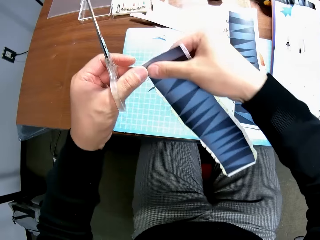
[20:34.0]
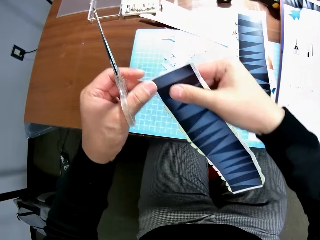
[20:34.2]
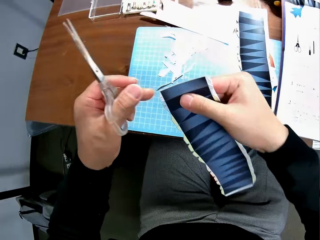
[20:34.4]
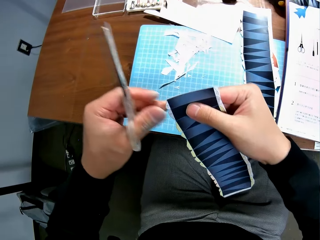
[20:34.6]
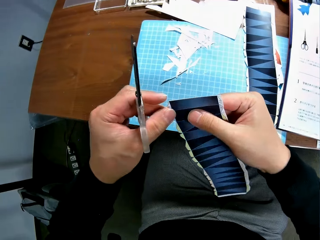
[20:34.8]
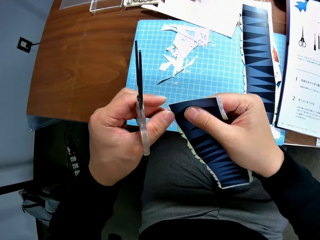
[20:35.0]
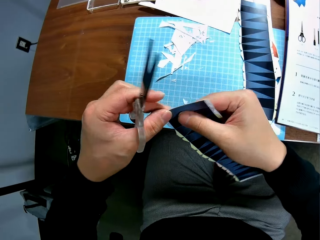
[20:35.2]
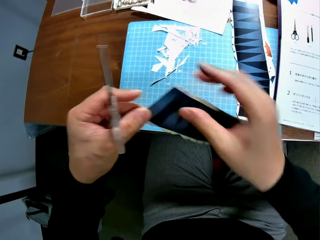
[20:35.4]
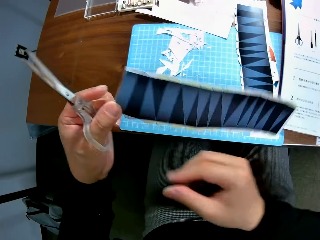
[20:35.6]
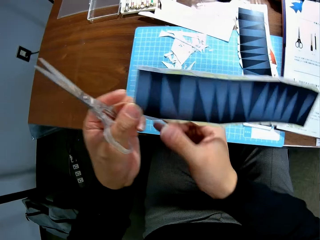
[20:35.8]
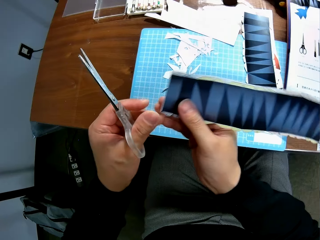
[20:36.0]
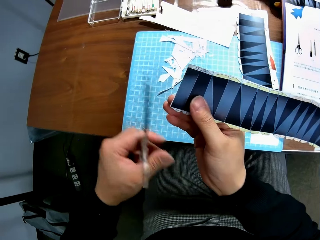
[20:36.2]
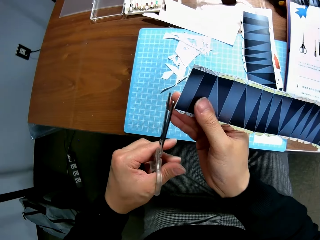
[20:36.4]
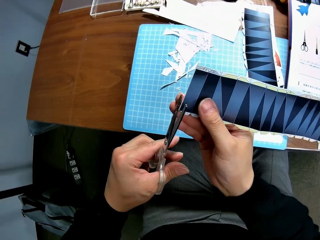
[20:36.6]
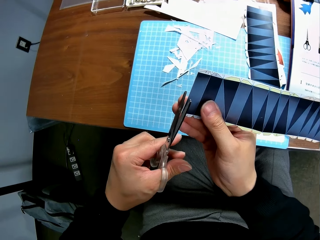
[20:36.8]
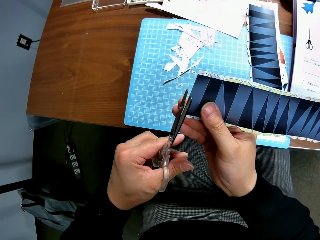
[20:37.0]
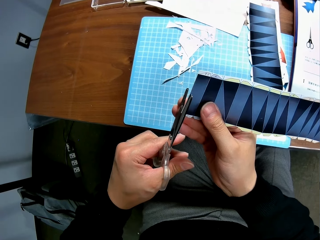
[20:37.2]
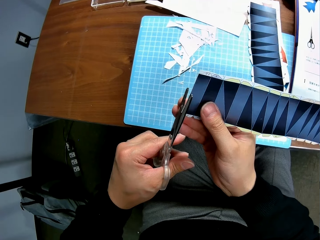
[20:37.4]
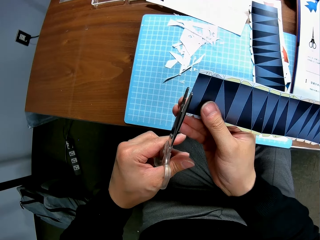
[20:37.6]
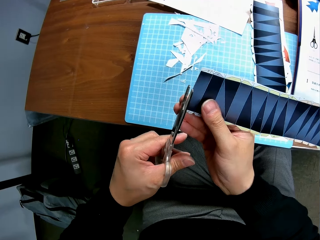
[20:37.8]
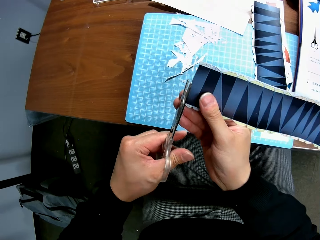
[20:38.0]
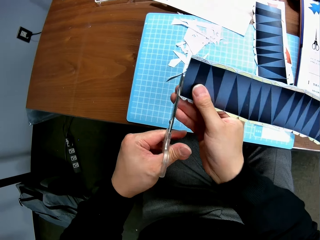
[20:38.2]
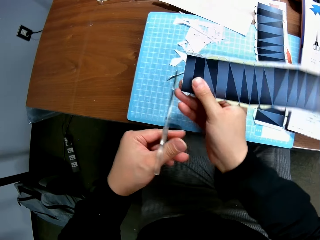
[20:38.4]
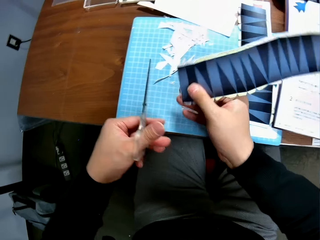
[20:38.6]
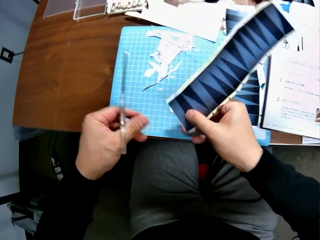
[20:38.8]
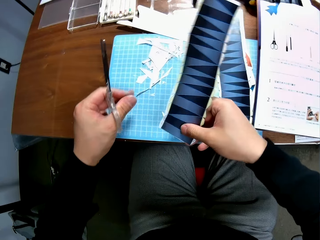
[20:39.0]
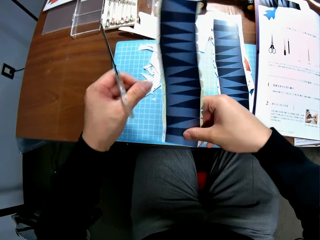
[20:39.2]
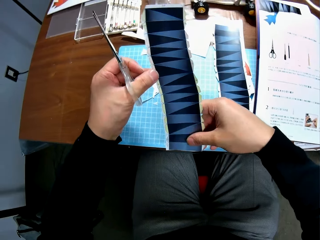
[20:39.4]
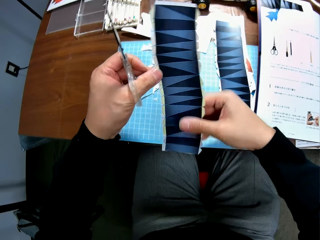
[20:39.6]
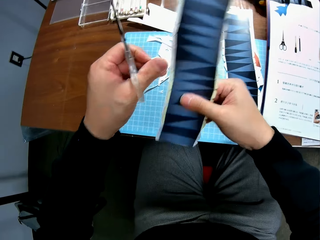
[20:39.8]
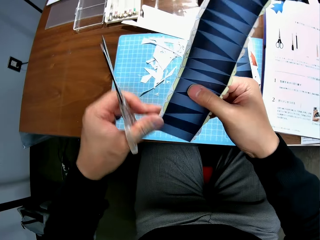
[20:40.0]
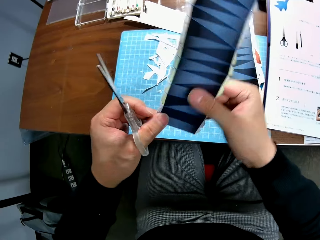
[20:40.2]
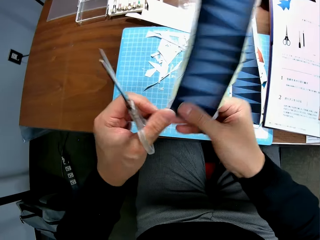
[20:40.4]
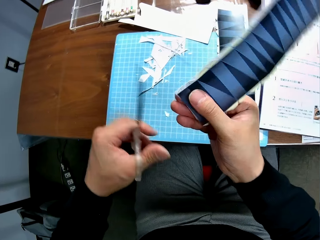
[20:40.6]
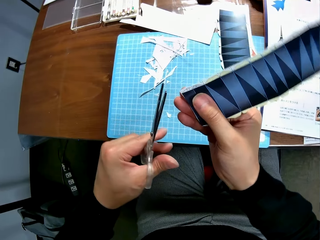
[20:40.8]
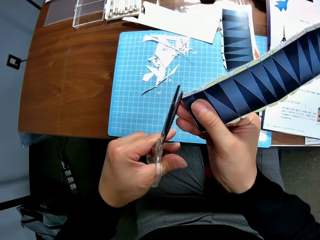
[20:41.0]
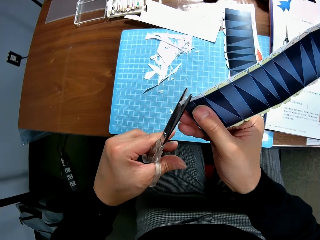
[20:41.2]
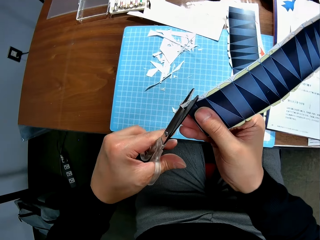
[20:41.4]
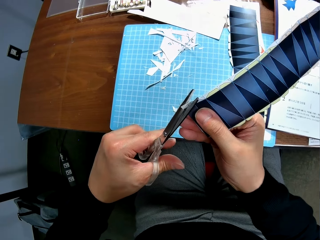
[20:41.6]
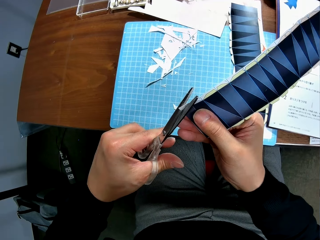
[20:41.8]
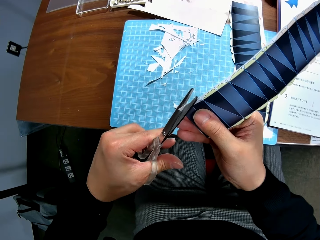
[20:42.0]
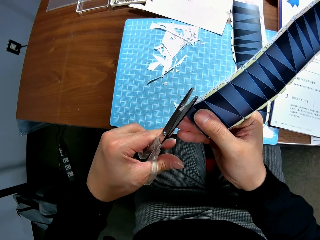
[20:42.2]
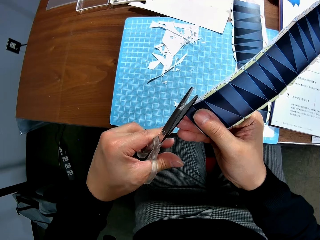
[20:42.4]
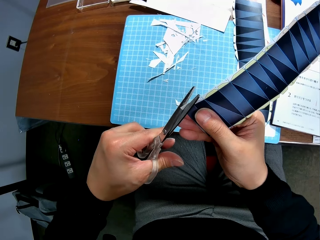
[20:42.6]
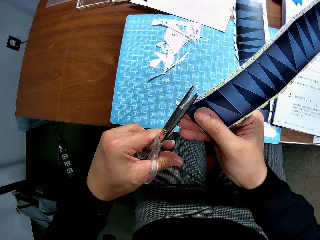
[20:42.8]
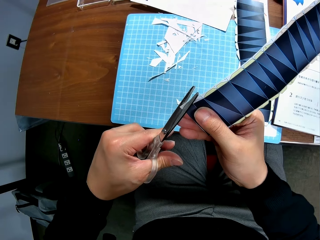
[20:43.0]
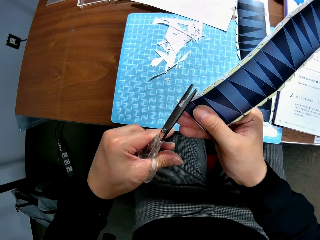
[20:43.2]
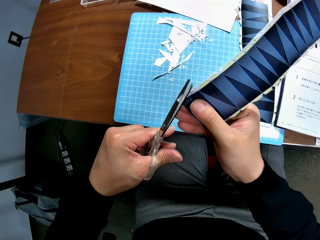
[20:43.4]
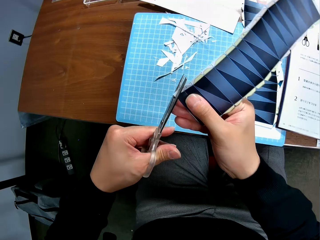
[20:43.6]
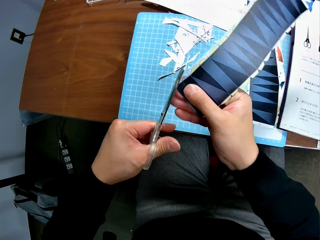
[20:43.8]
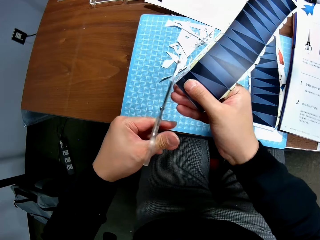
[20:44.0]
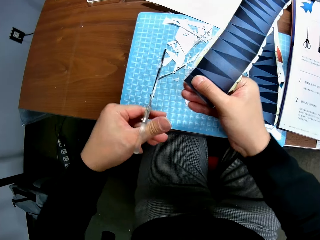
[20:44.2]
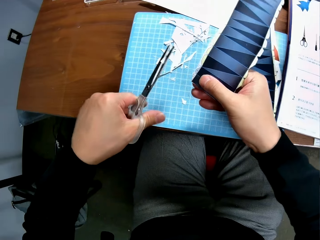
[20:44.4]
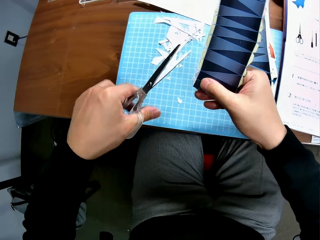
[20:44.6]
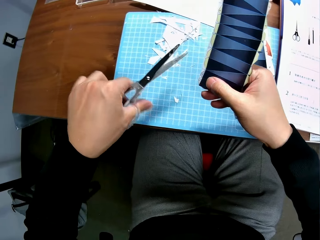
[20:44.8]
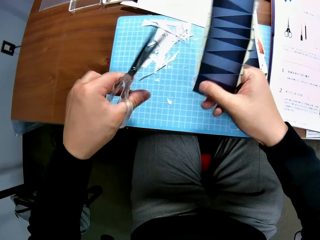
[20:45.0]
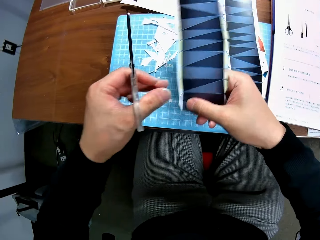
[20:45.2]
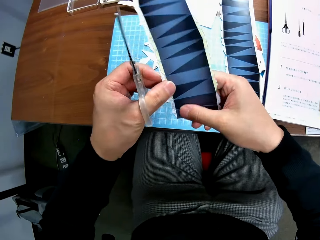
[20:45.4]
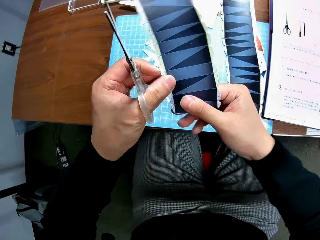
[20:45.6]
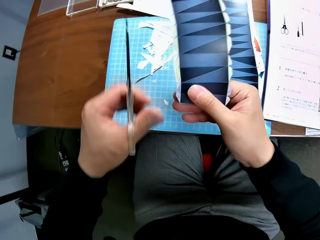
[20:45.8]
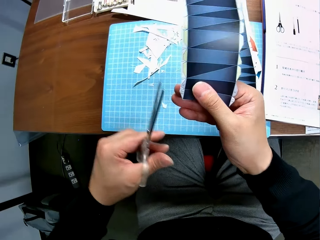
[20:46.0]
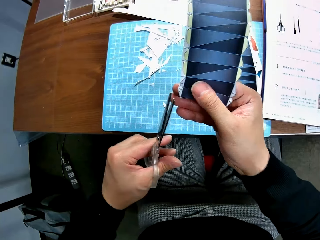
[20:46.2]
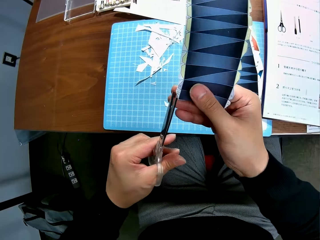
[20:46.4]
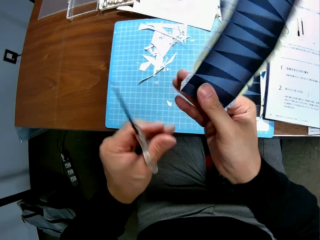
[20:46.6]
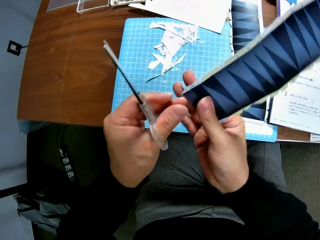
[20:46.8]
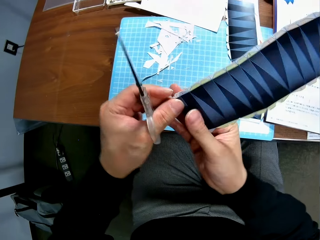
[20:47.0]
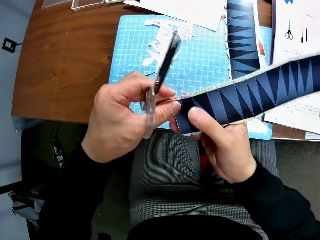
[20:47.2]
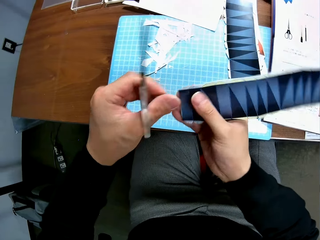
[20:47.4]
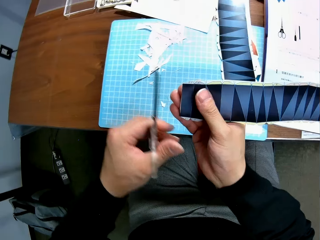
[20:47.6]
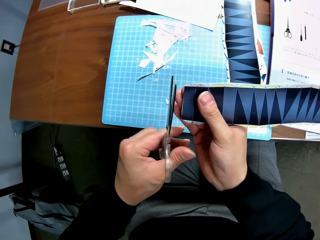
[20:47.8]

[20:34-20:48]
The camera wearer holds a printed paper with his hands. He cuts the printed paper with a pair of scissors. He stops cutting the printed paper with the pair of scissors. He cuts the printed paper with the pair of scissors. He stops cutting the printed paper with the pair of scissors. He holds the printed paper with his hands.

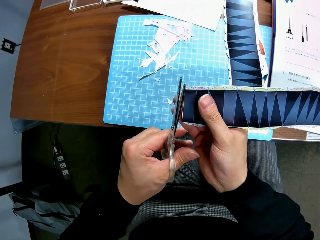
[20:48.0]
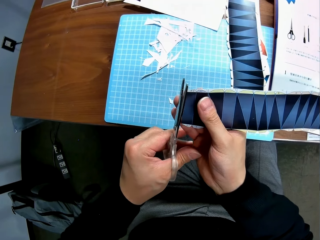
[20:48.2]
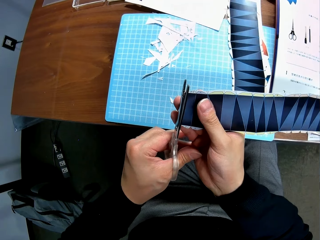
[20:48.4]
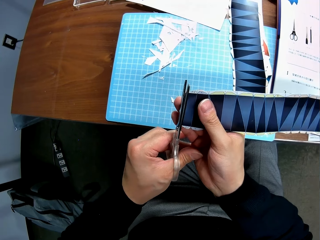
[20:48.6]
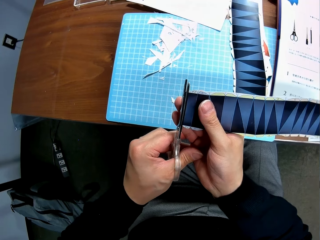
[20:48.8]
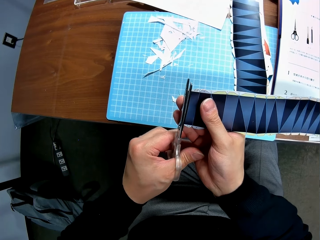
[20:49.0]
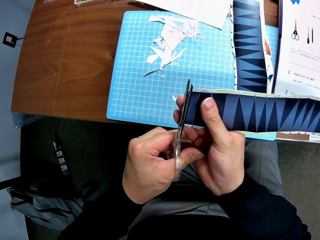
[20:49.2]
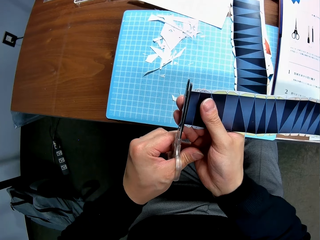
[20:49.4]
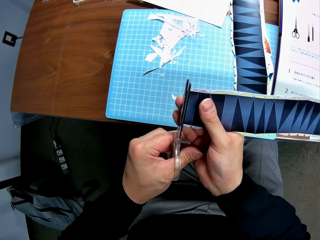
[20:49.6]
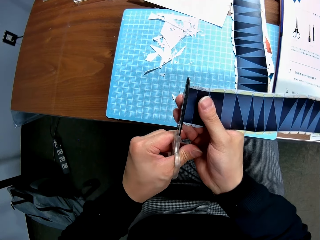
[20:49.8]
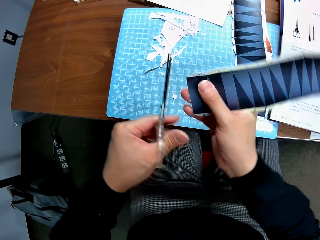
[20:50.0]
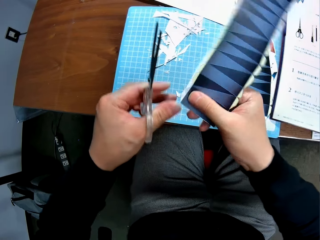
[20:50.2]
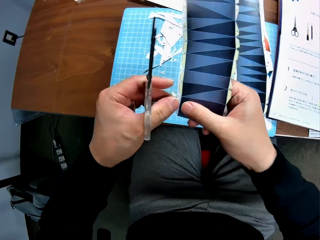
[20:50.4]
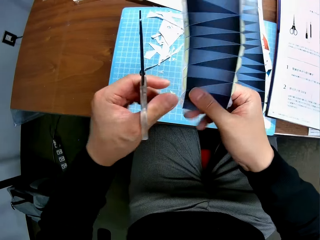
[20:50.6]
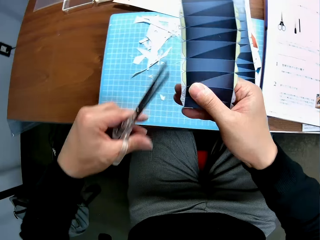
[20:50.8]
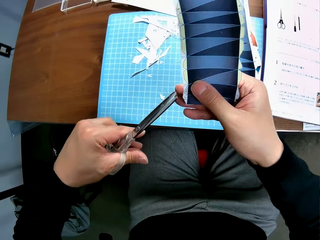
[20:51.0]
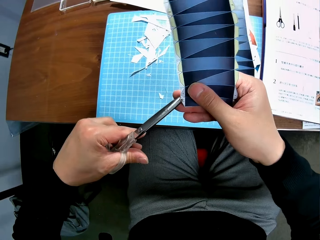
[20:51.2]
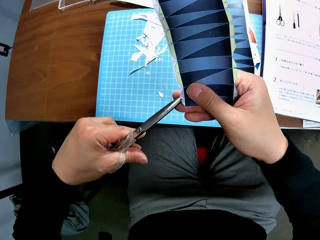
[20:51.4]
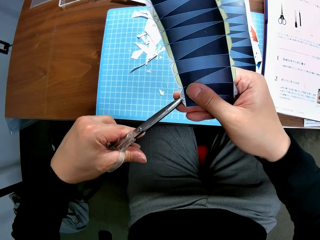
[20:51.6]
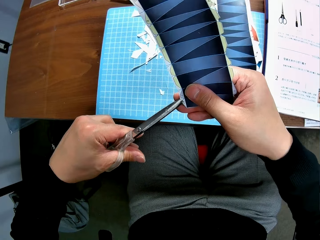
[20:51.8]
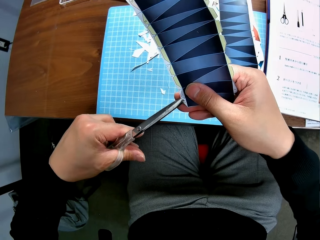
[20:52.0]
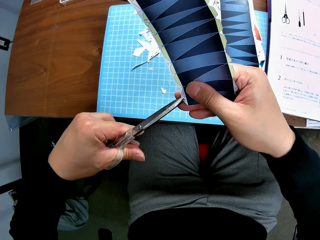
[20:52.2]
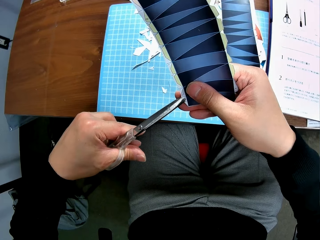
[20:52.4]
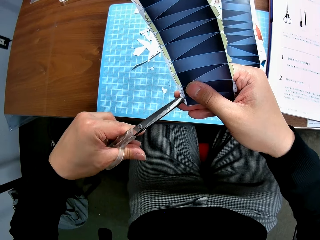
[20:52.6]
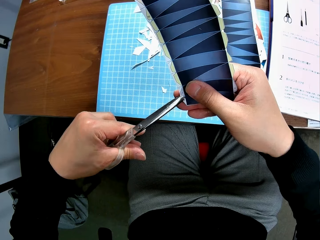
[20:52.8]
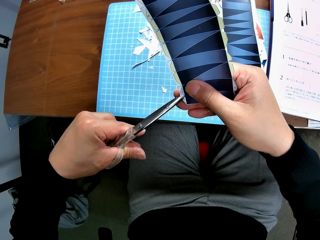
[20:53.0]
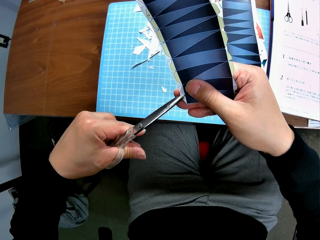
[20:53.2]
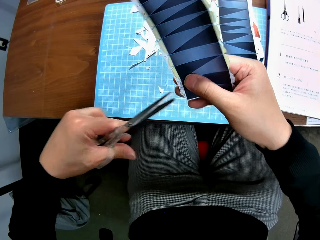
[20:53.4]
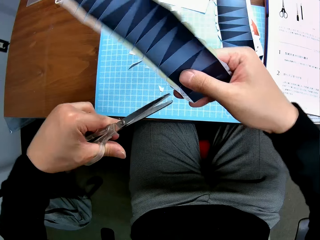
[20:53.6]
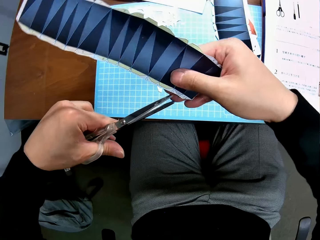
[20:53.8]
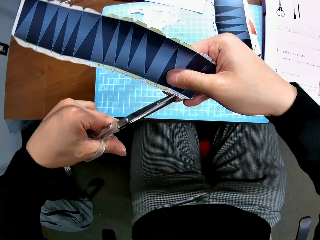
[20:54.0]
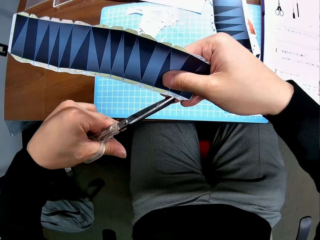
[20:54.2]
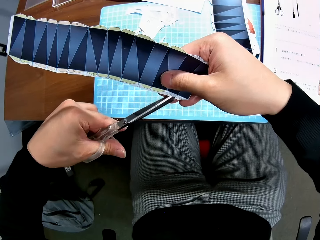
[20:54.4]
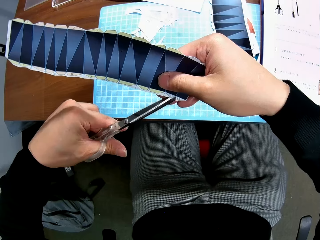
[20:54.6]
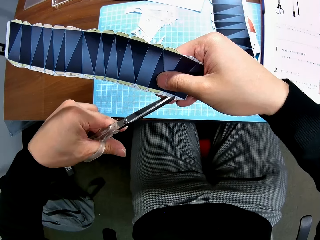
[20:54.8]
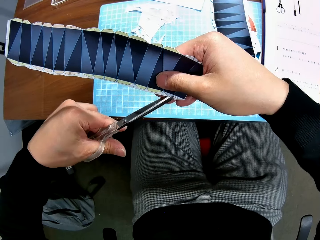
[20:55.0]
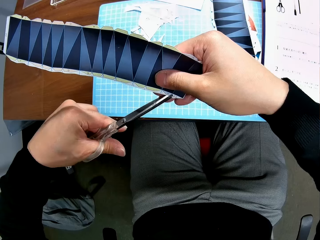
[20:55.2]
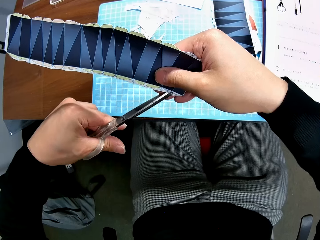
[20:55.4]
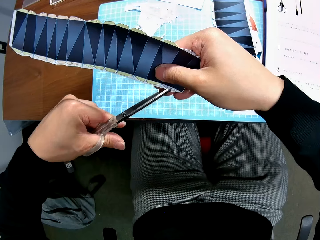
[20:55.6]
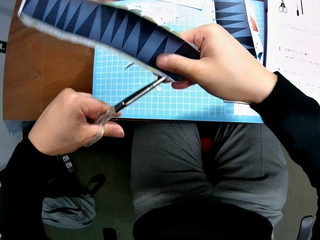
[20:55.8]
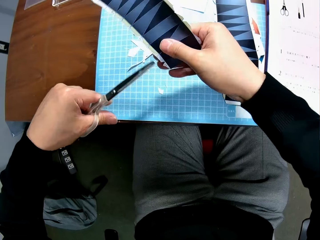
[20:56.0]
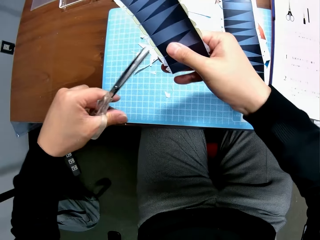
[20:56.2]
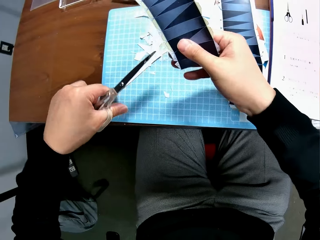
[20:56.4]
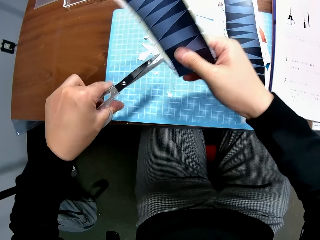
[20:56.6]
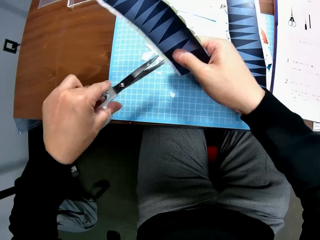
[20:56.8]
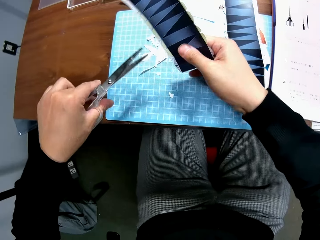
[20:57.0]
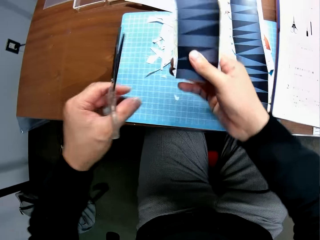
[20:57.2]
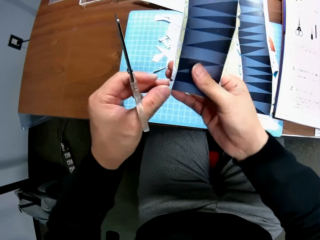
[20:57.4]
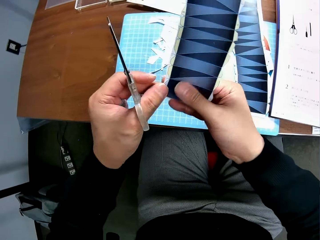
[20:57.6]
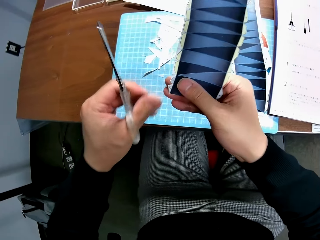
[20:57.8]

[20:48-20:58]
The camera wearer cuts a printed paper with a pair of scissors. They stop cutting the printed paper with the pair of scissors. They cut the printed paper with the pair of scissors. They stop cutting the printed paper with the pair of scissors. They cut the printed paper with the pair of scissors. They drop a piece of printed paper on the table.
